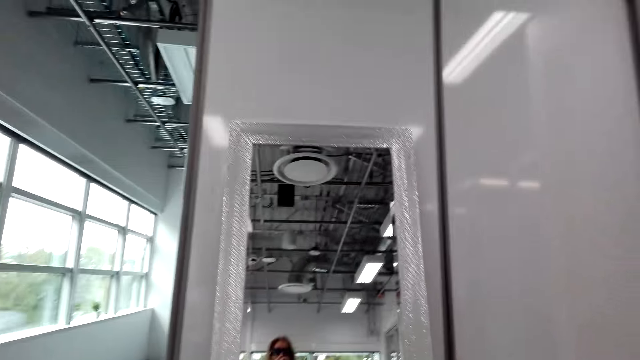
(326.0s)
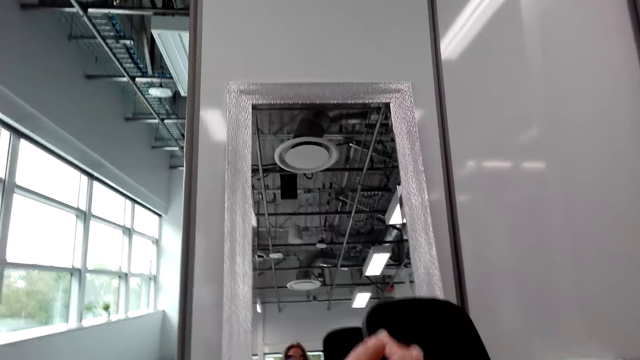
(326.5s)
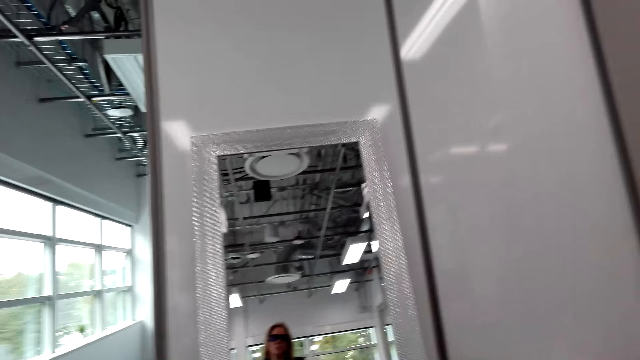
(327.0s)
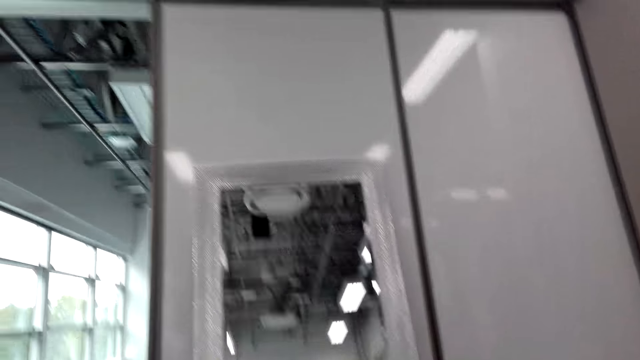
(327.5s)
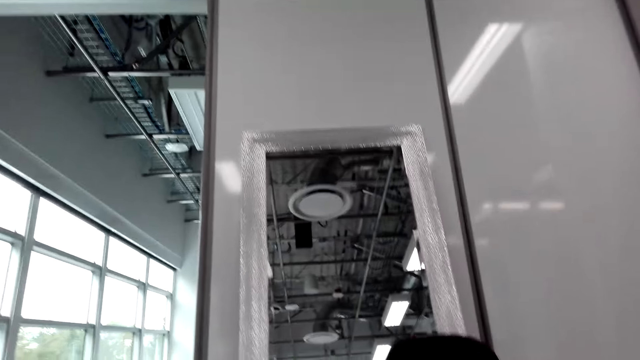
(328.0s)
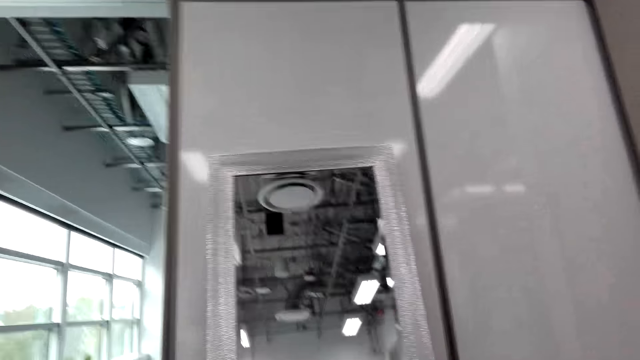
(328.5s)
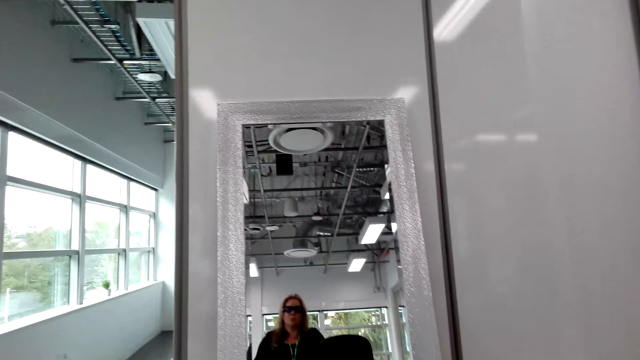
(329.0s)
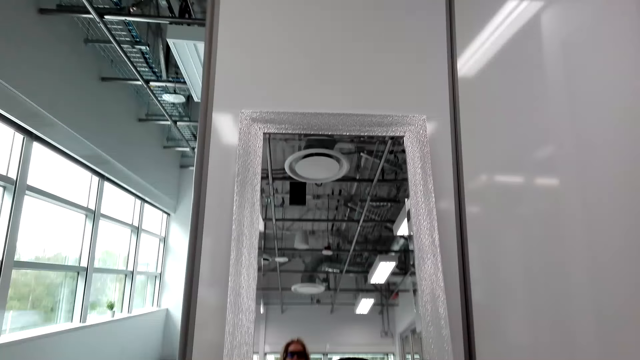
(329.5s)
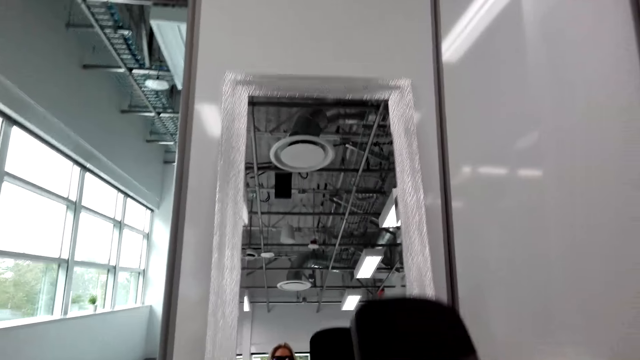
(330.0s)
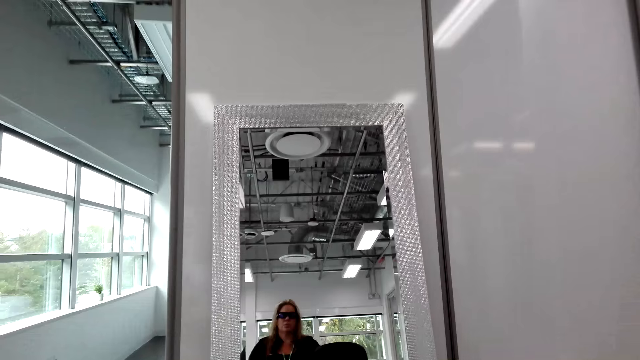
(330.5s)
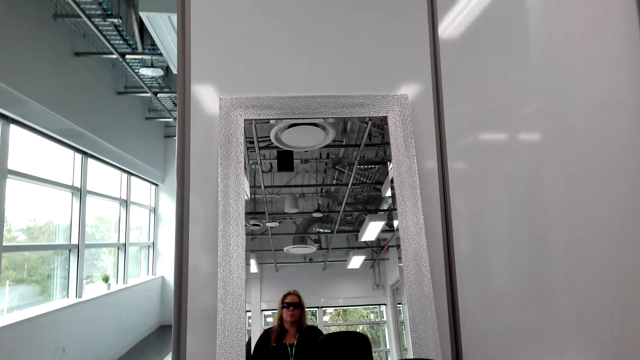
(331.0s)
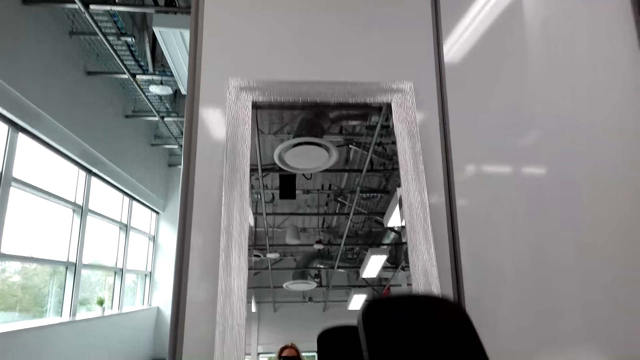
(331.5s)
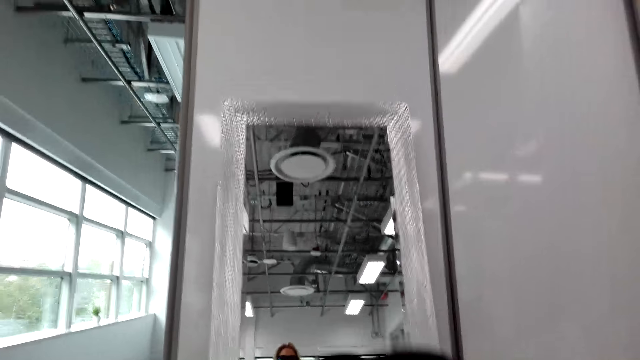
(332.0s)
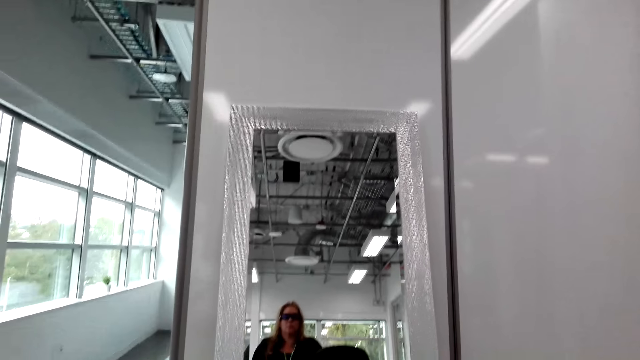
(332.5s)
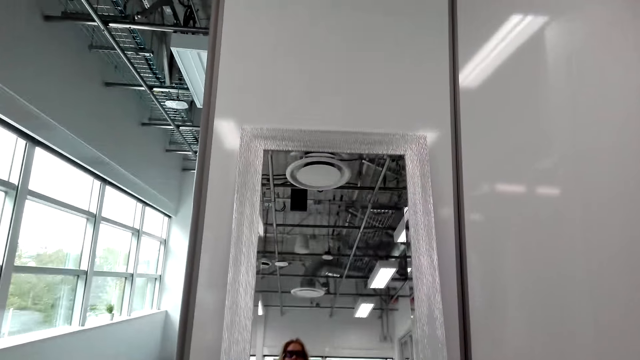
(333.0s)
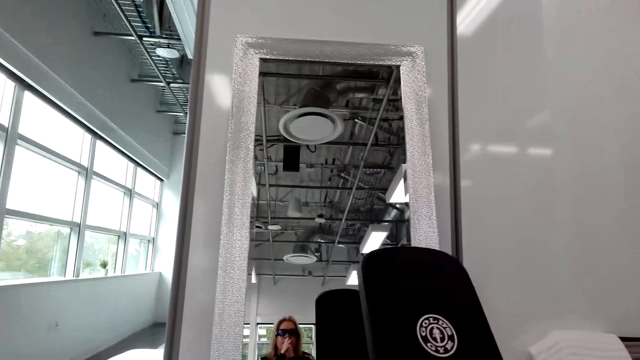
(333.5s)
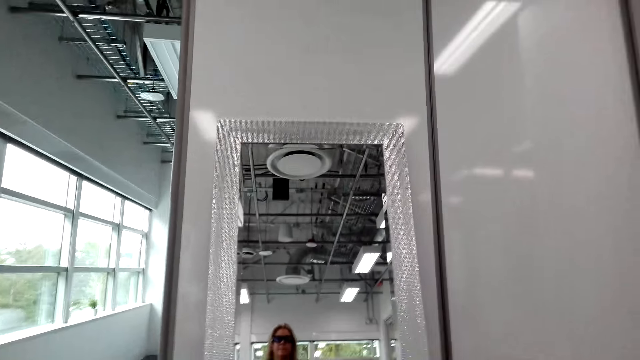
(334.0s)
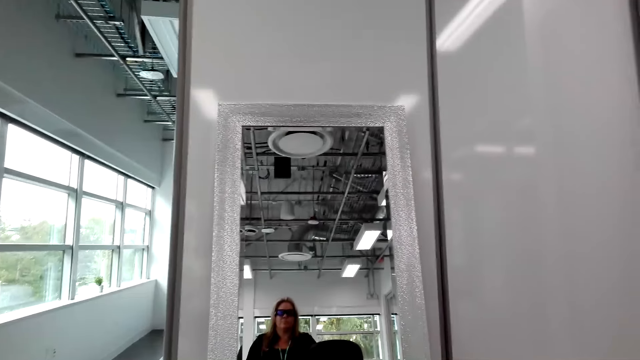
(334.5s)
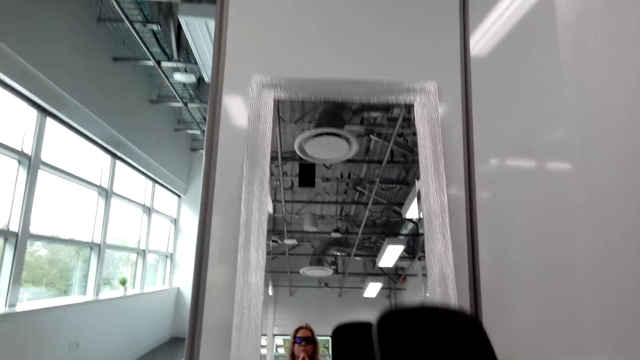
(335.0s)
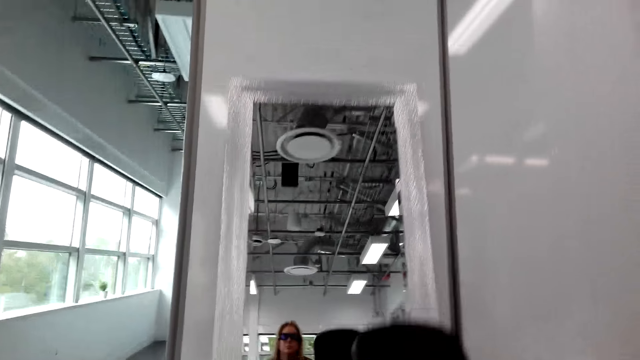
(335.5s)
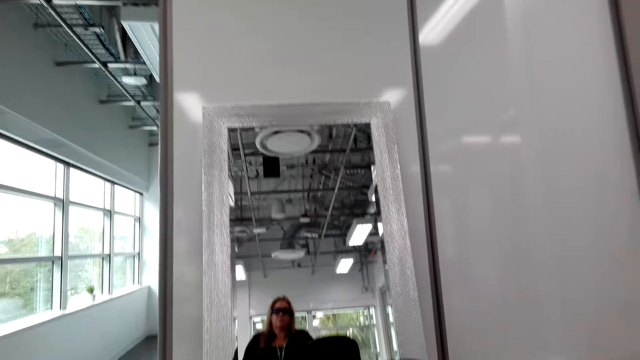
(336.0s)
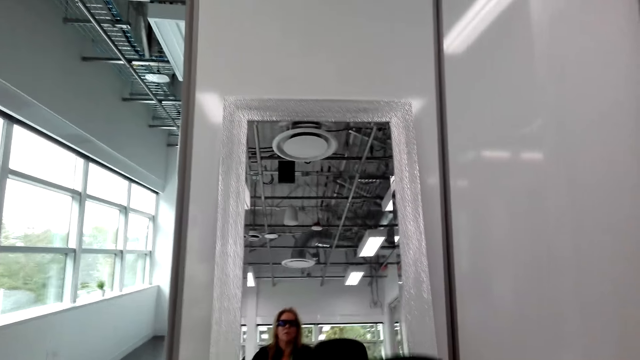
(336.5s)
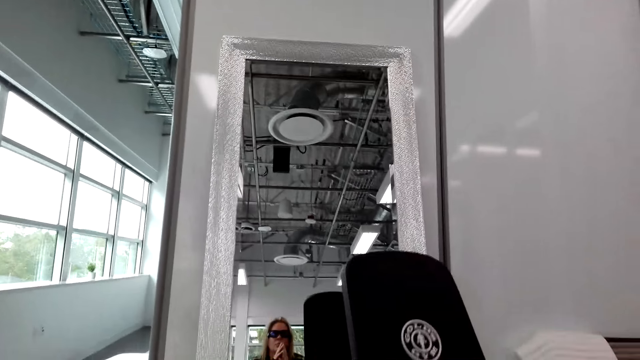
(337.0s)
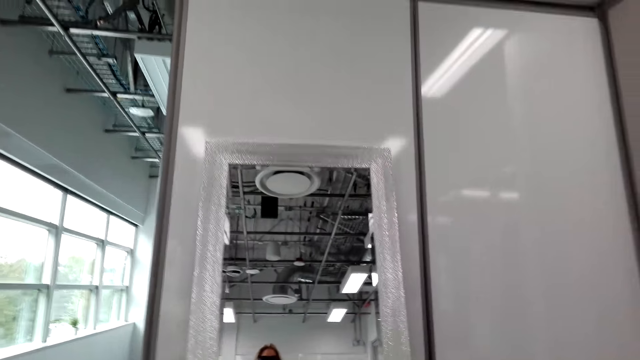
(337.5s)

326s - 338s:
The camera wearer looks at the mirror. They pull both hands. They look at the mirror.

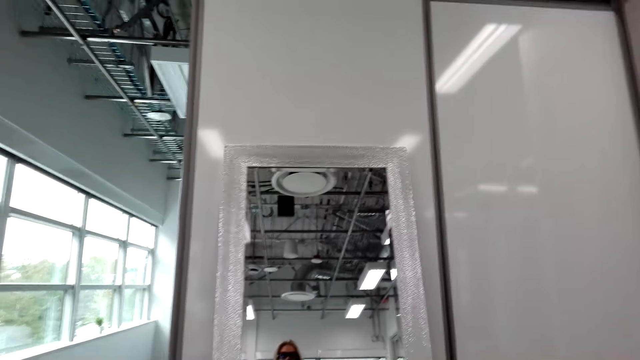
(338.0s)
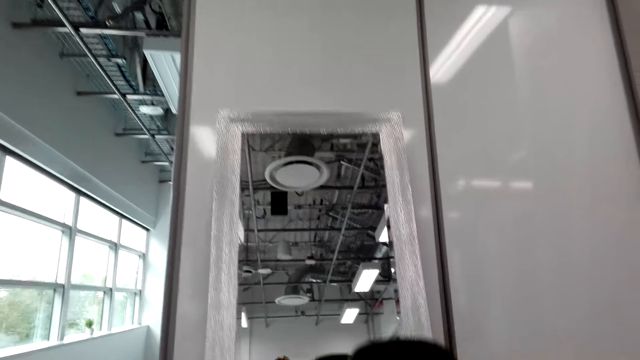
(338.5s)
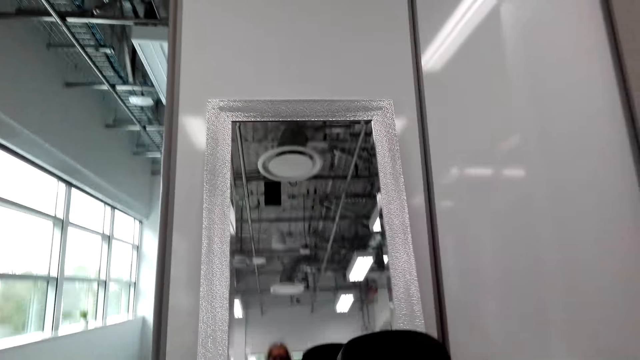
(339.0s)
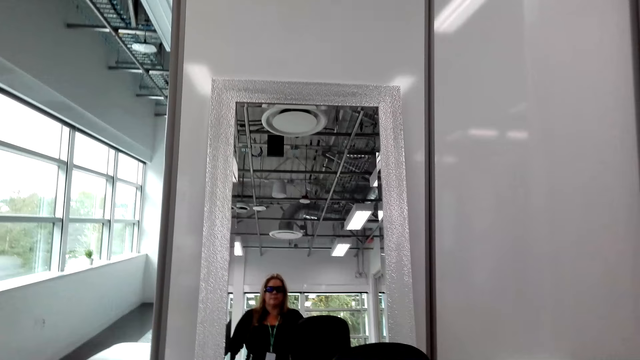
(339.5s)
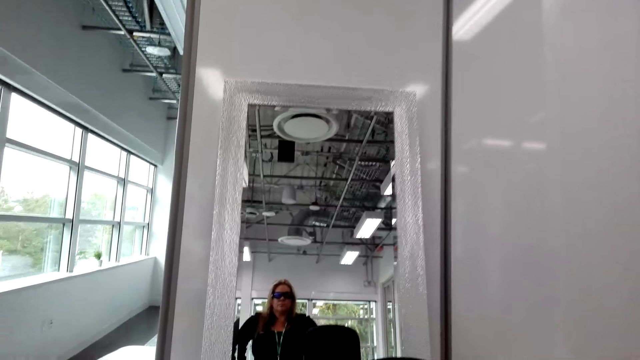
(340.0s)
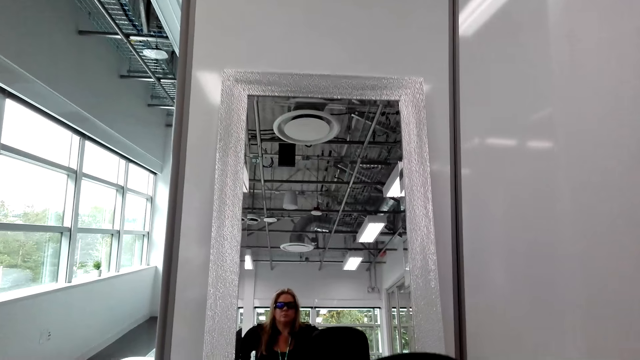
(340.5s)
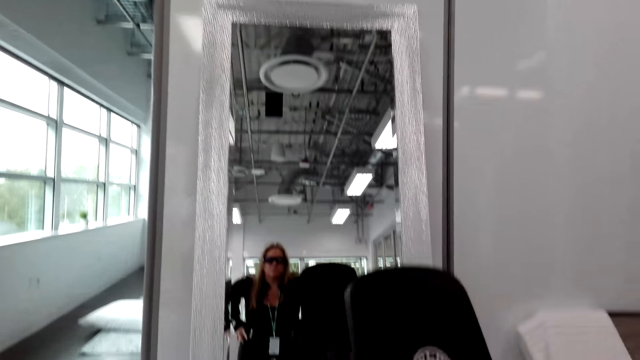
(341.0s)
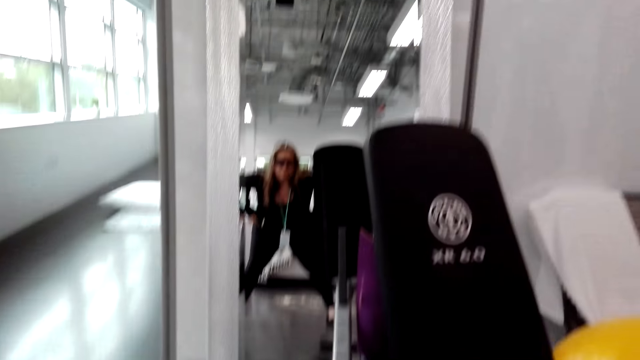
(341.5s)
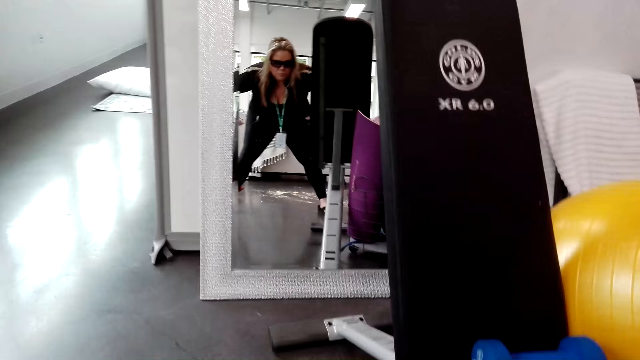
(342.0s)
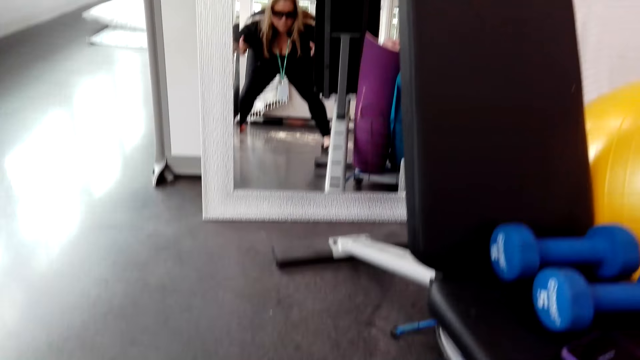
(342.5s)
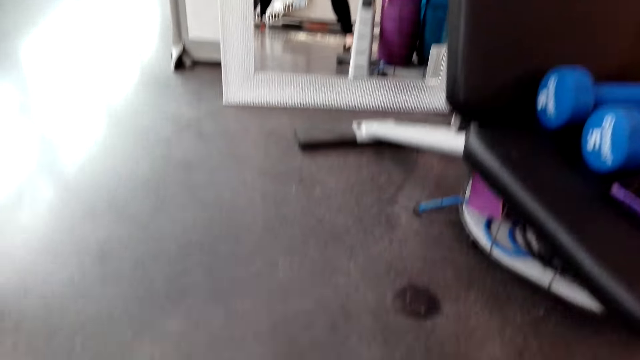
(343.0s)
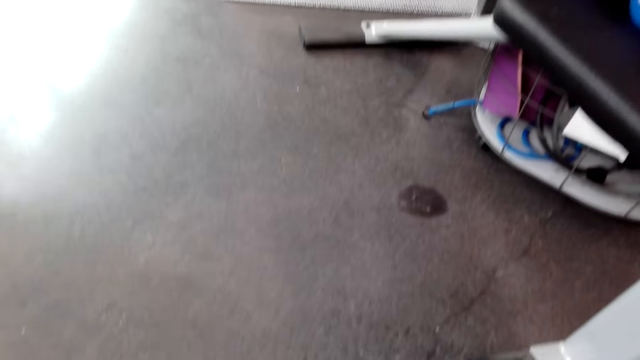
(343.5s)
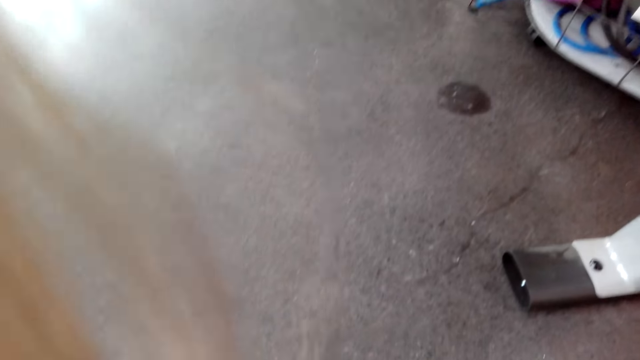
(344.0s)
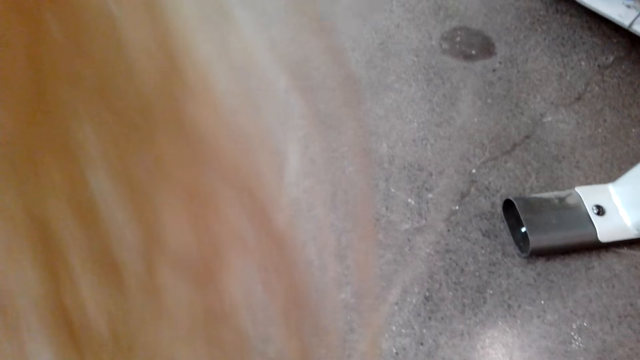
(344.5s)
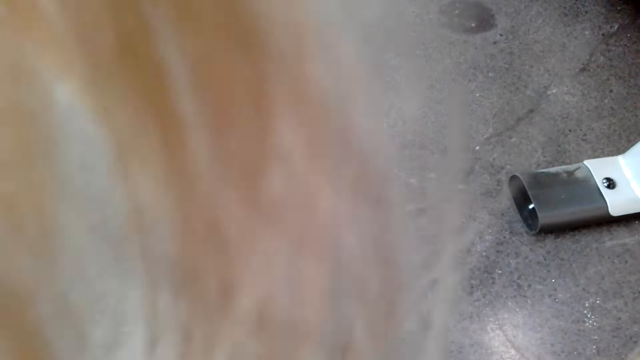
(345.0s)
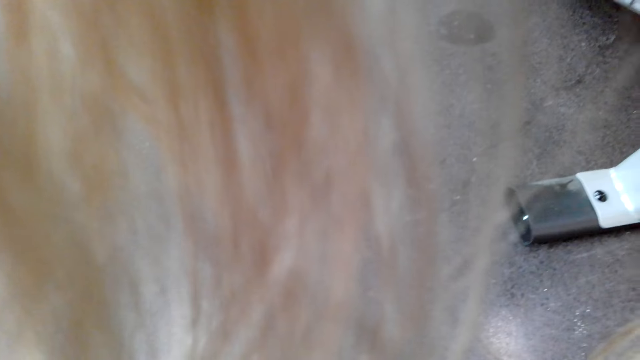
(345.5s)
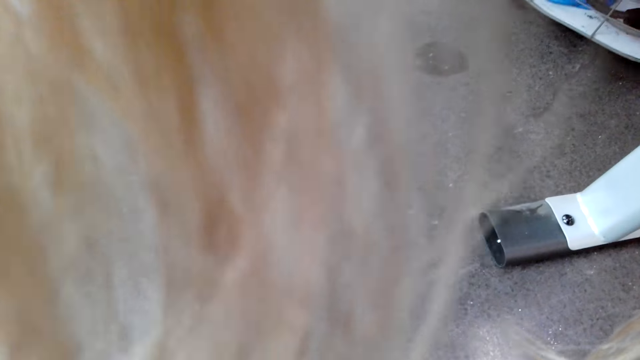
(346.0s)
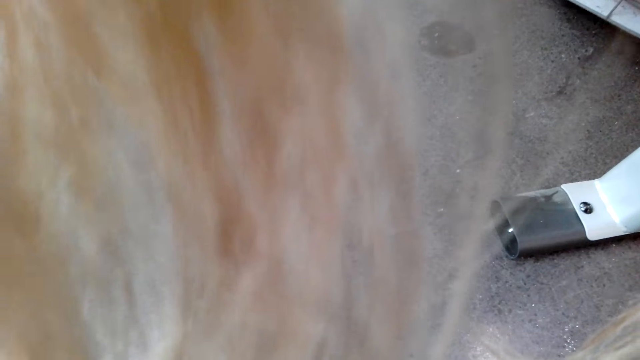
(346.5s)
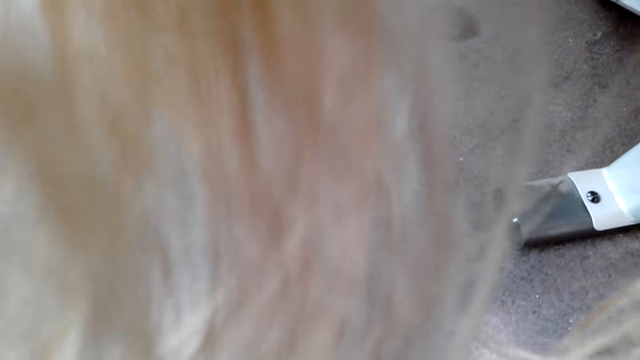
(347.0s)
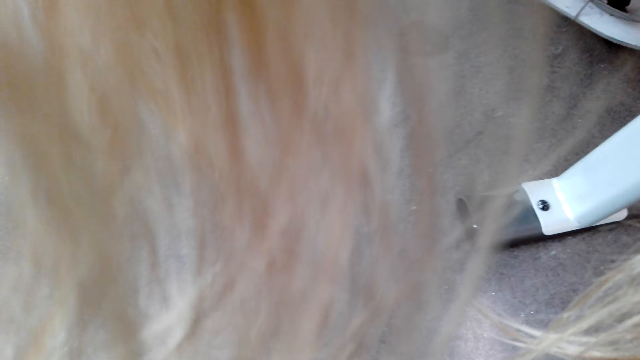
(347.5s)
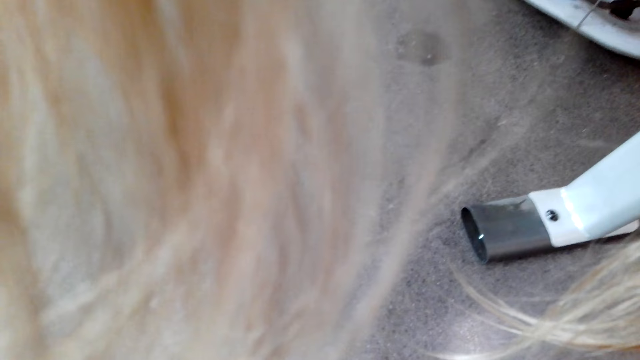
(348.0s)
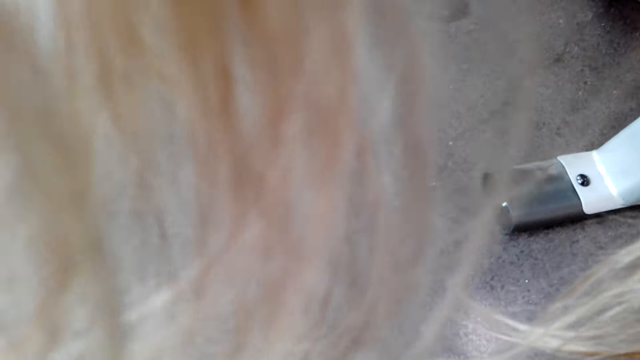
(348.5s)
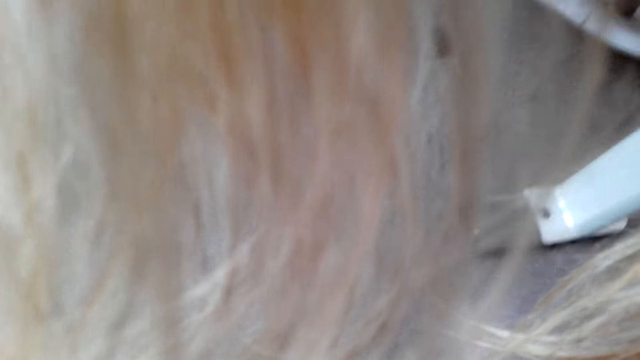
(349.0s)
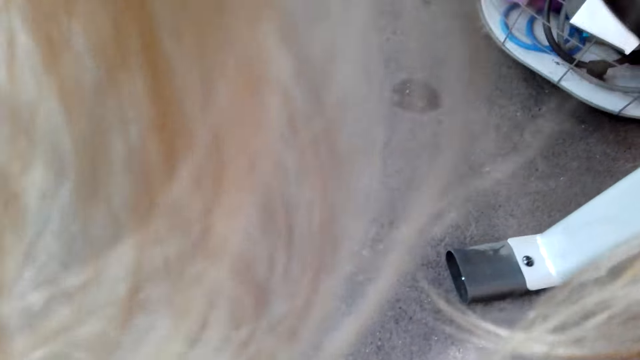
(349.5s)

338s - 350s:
The camera wearer holds her waist. She bends down. She looks at the floor.
